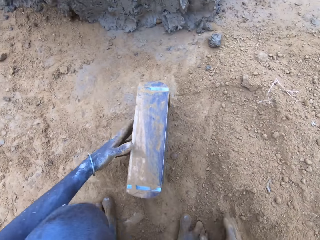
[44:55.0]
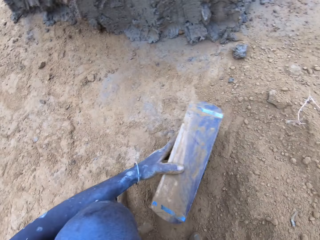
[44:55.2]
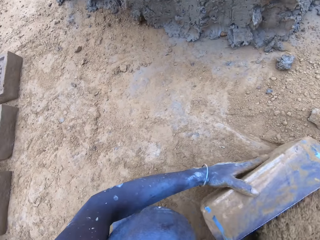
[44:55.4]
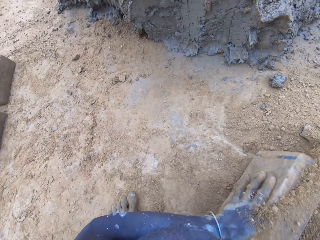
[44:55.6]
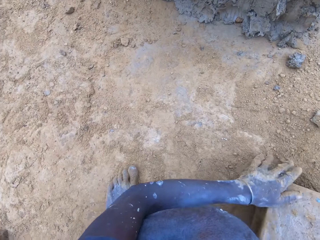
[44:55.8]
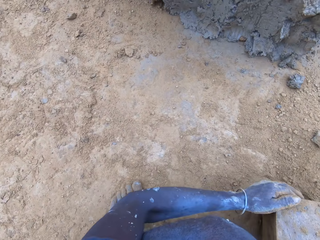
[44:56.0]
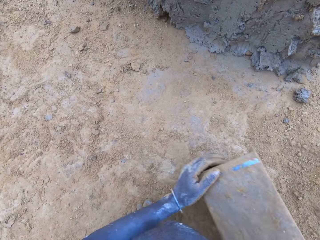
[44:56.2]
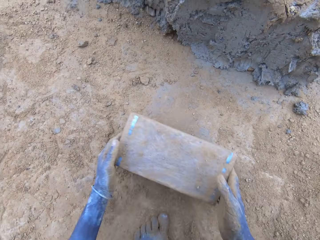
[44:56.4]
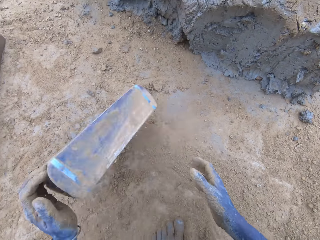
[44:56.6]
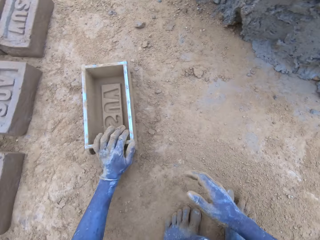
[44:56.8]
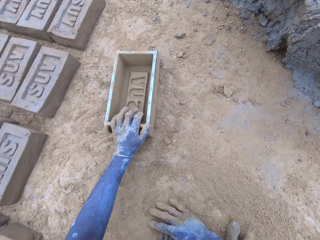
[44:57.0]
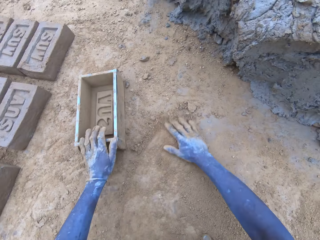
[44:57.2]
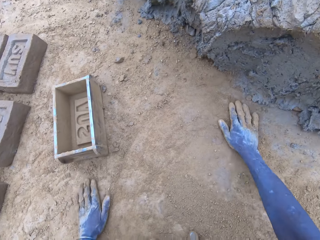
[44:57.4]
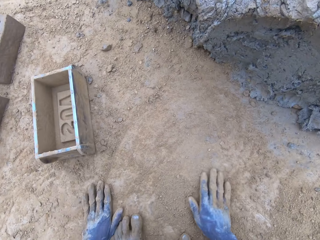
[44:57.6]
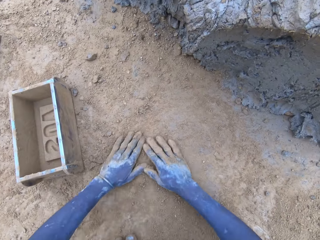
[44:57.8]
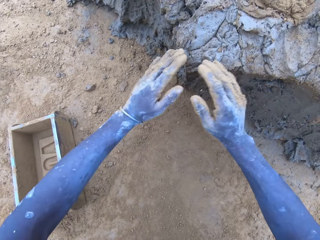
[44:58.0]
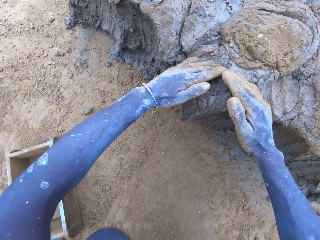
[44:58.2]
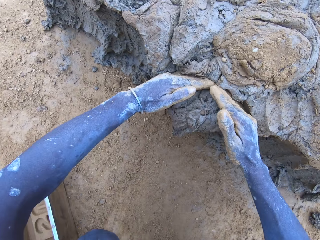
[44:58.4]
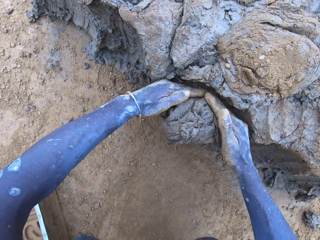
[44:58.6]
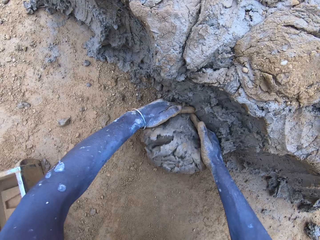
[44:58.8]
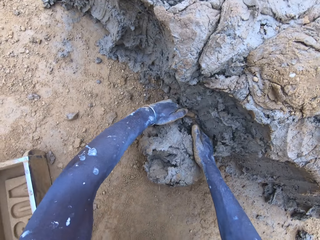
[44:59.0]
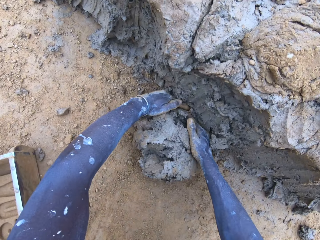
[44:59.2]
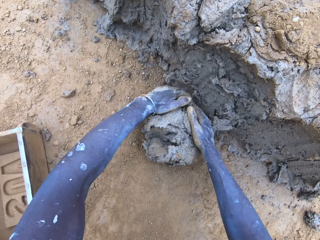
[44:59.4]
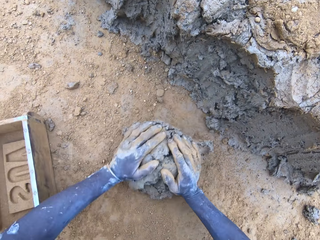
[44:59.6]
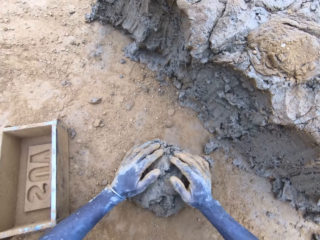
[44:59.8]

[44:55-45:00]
The camera wearer puts soil in the brick mould. They pour the soil from the brick mould on the ground. They put the brick mould aside. They scoop clay with hands.

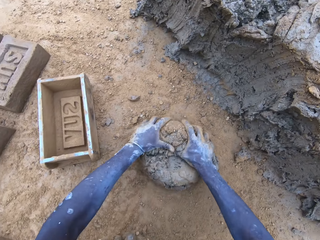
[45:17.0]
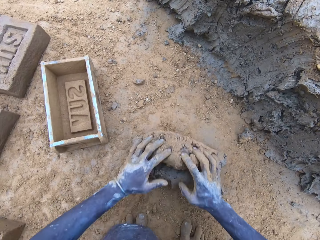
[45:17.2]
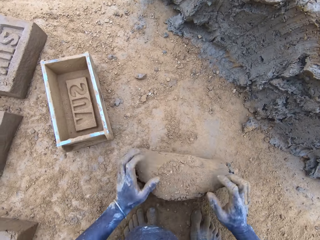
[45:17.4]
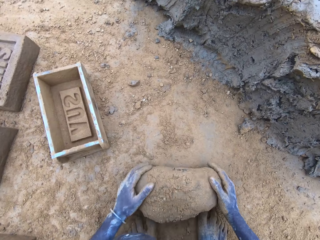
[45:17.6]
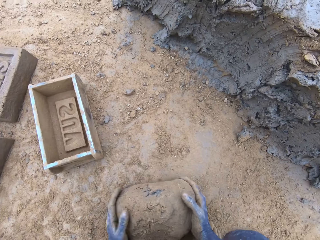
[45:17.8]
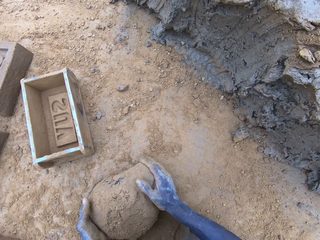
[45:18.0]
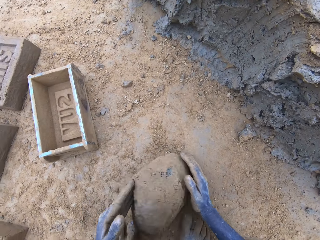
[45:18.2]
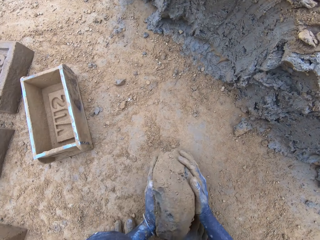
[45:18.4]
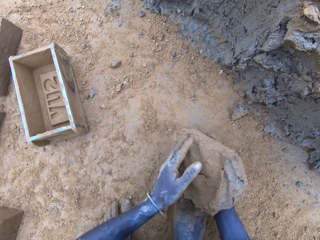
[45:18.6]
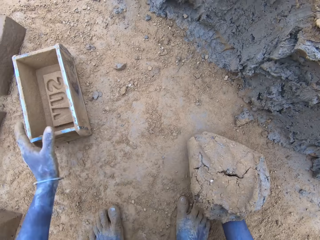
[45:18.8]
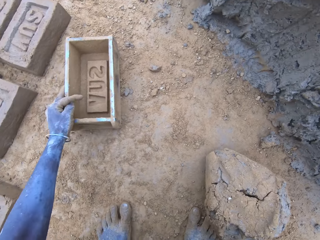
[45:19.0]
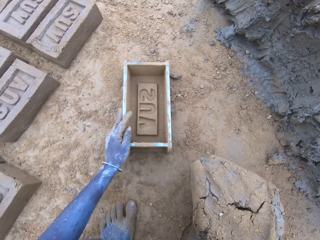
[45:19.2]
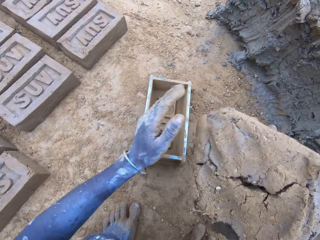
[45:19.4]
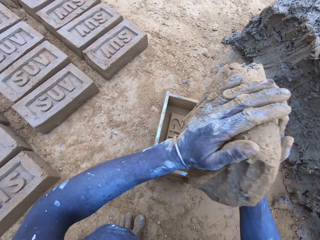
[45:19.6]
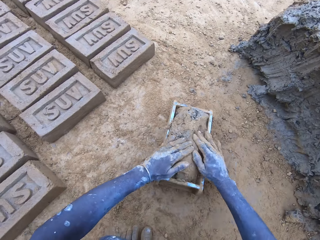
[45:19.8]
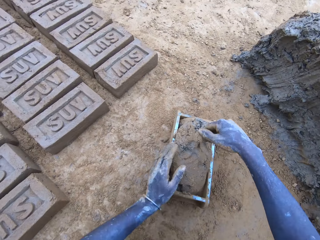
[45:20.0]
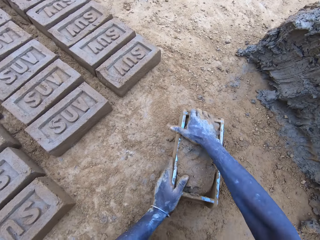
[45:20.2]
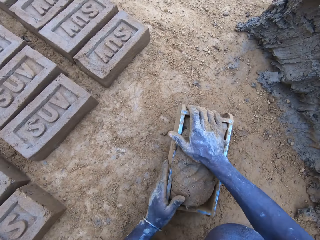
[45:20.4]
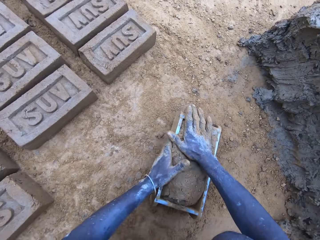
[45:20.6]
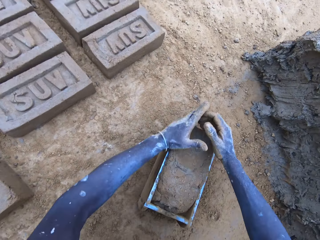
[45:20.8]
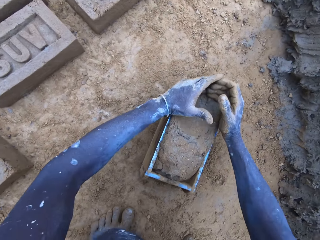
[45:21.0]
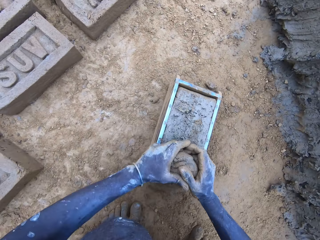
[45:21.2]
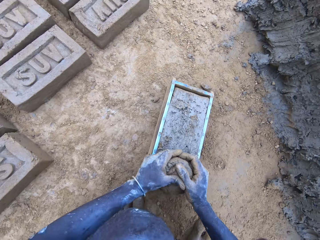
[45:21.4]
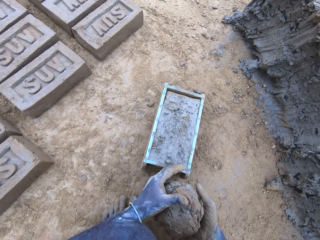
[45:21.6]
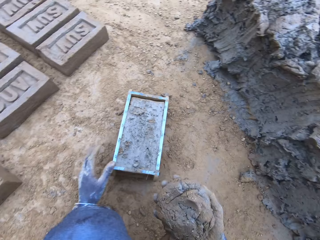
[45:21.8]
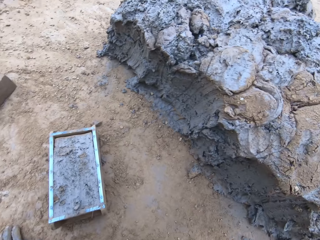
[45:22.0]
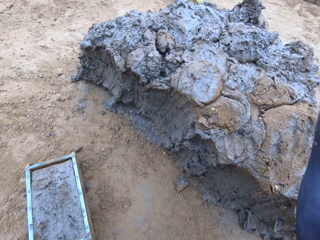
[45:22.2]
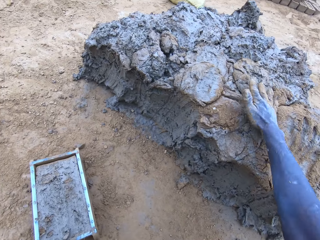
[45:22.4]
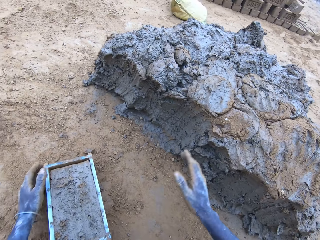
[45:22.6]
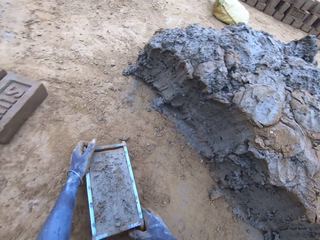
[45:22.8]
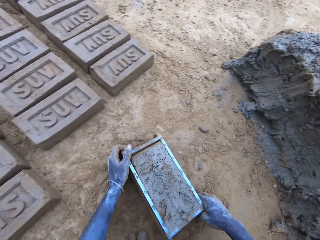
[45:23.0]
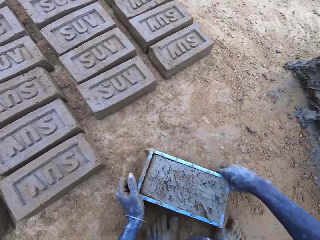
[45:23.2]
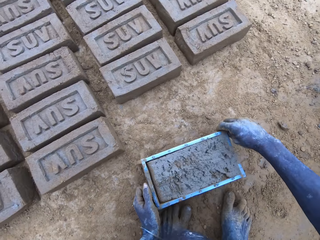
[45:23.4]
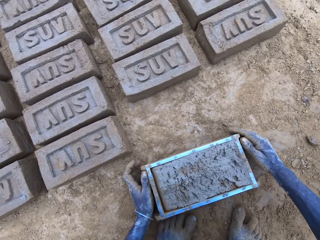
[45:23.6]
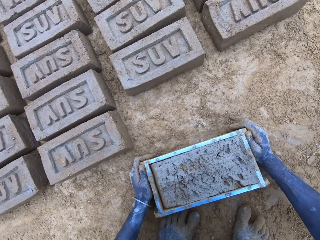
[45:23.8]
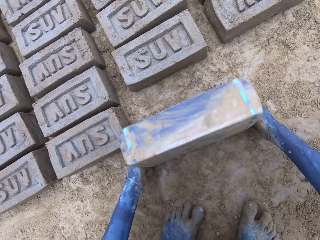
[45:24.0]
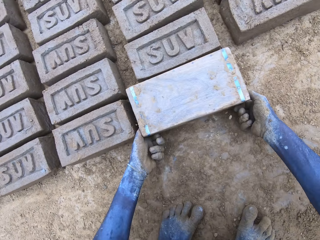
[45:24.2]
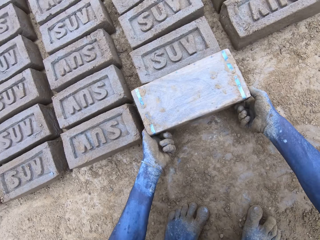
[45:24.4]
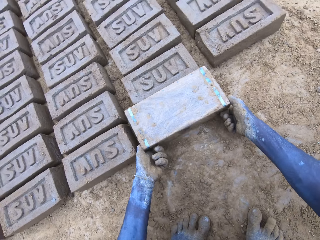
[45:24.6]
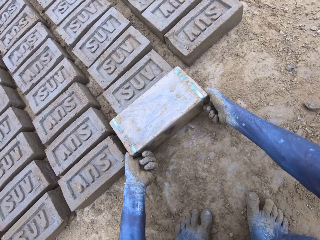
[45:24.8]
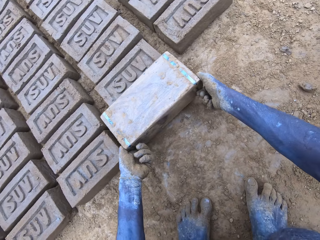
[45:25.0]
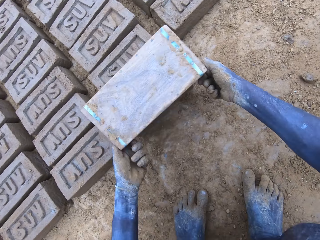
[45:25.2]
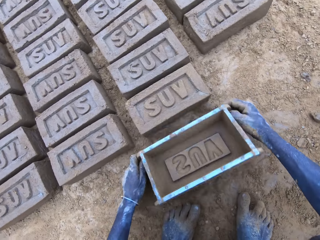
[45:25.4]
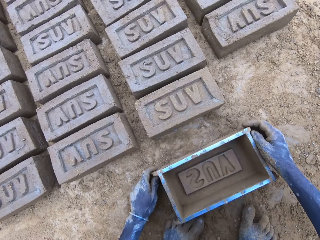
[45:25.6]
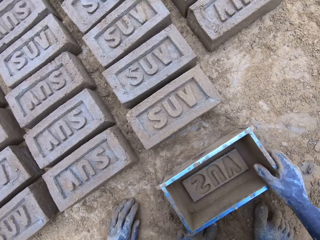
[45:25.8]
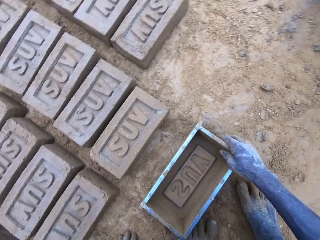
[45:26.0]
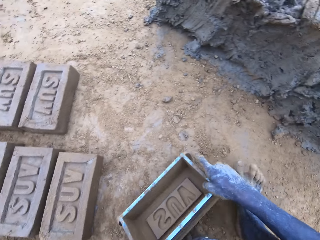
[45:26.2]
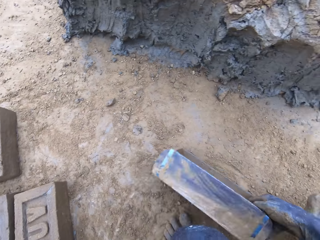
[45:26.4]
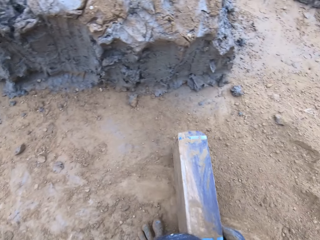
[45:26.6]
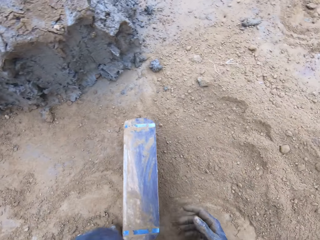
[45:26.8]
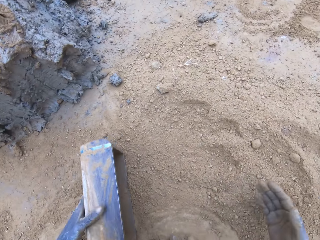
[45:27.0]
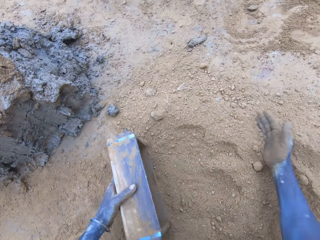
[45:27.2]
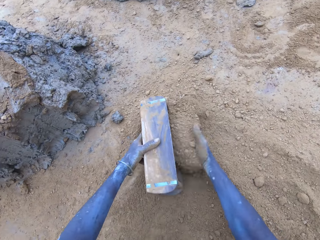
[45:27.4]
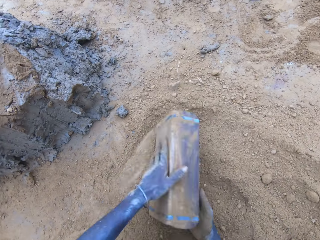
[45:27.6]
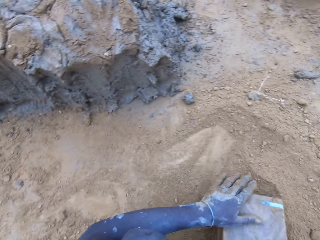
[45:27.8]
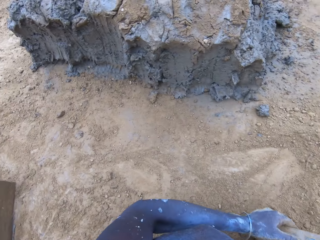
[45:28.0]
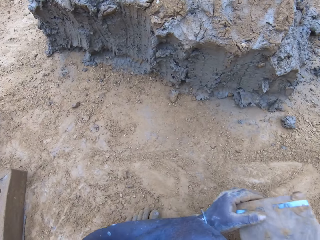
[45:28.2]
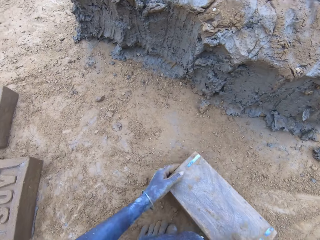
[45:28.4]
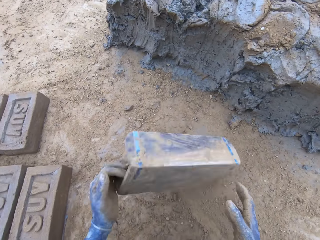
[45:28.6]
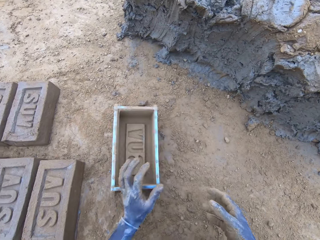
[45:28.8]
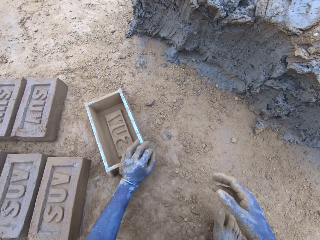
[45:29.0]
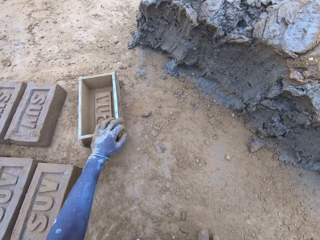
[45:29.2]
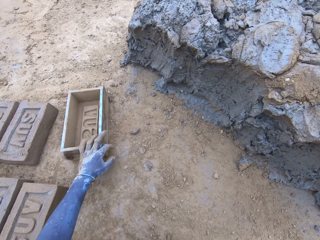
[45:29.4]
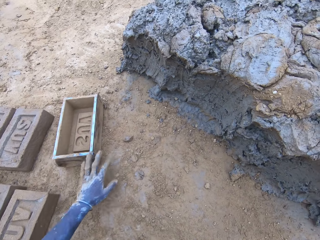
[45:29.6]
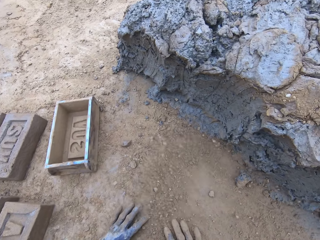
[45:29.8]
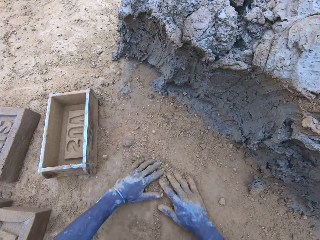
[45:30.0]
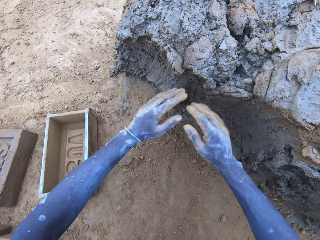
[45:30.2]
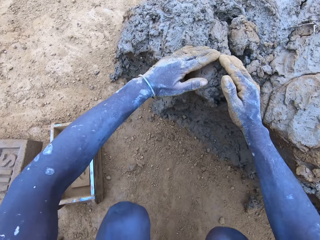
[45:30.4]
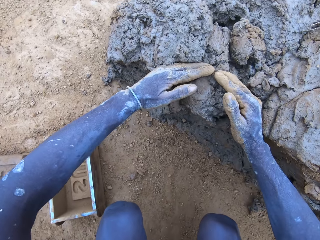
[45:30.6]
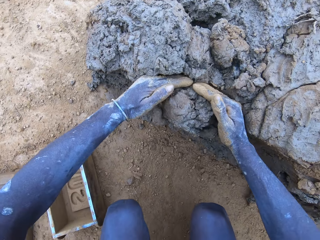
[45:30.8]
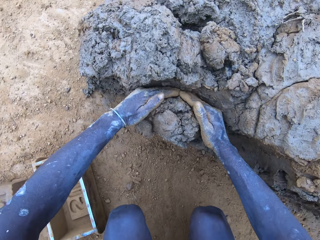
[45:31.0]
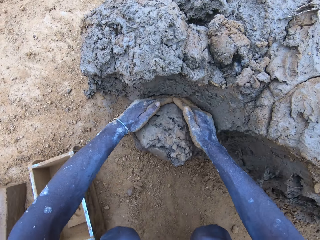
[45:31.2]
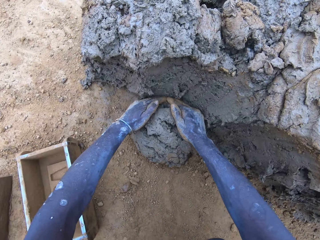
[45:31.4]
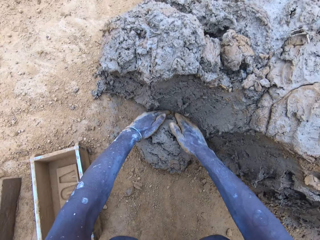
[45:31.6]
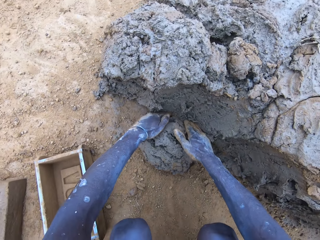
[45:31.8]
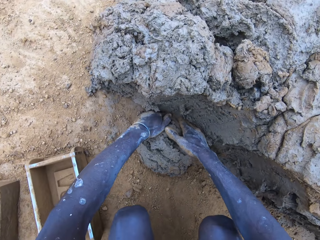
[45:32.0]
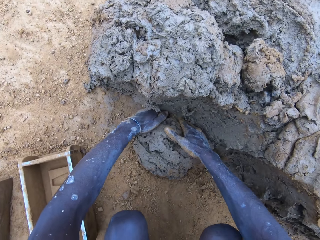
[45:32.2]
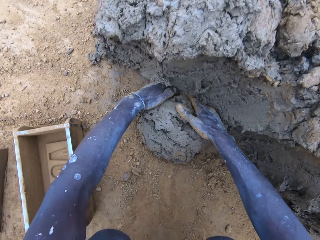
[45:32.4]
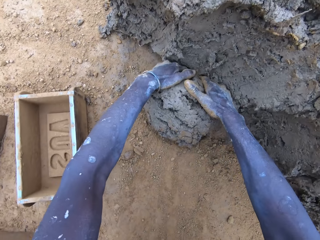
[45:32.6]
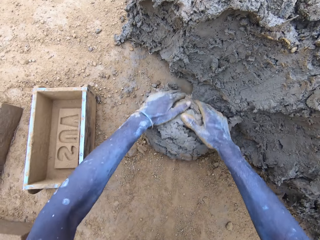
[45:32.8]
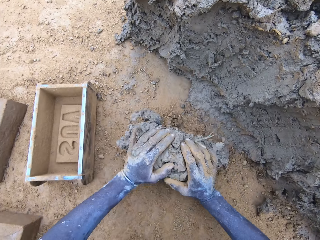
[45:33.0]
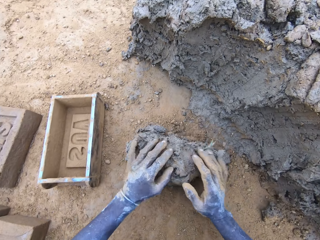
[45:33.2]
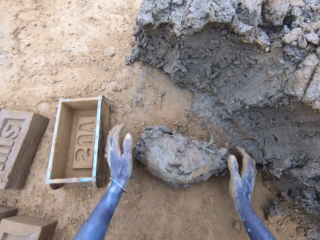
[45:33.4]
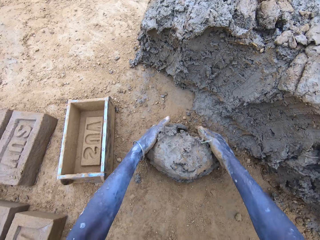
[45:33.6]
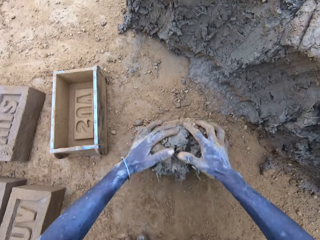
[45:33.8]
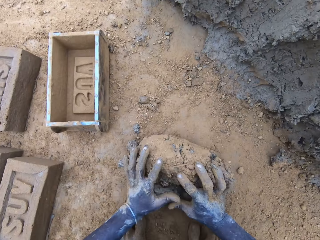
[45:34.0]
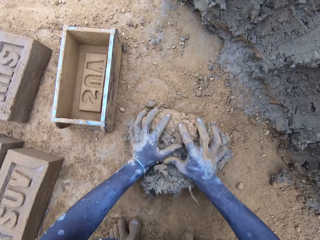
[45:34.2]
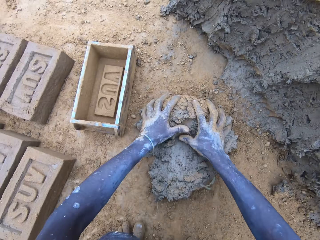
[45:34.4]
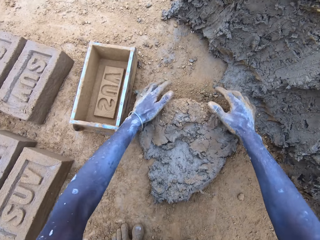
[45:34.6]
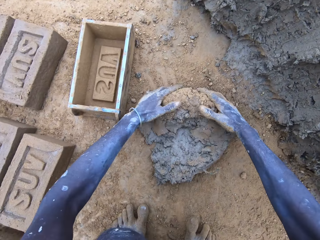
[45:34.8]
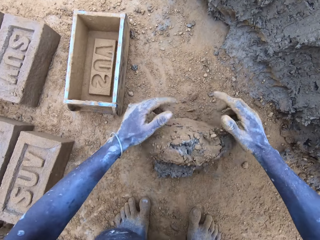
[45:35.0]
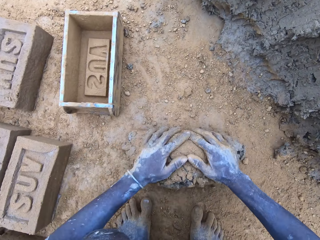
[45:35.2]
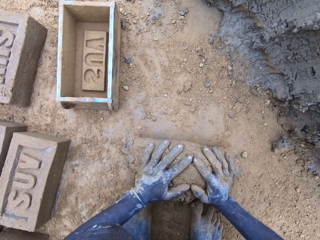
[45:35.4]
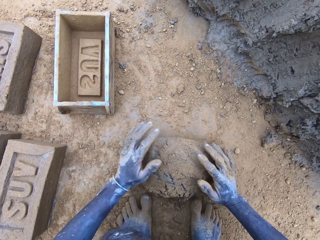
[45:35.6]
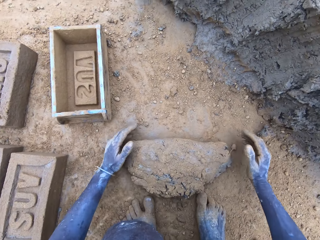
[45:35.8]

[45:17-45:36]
The camera wearer rolls clay on the ground. They put the mud in the brick mould. They remove the excess clay from the brick mould. They throw the mud on the pile of mud. They pick the brick mould. They pour the mud in the brick mould on the ground. They turn the brick mould. They put soil in the brick mould. They pour the soil from the brick mould. They put the brick mould aside. They scoop the clay with hands. They roll the clay on the ground.
